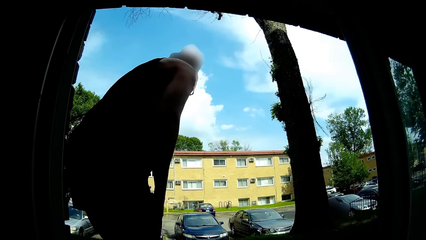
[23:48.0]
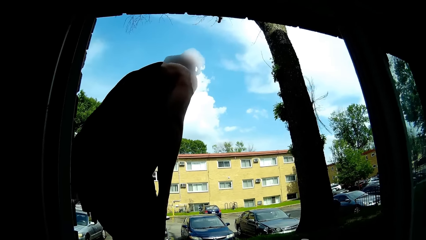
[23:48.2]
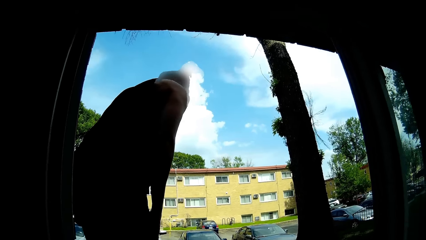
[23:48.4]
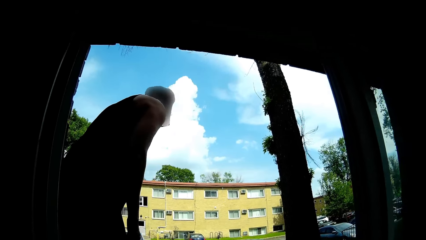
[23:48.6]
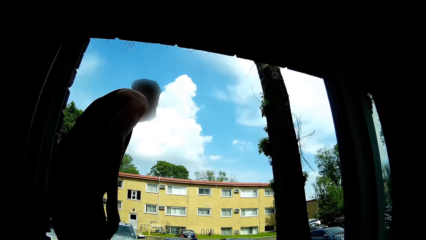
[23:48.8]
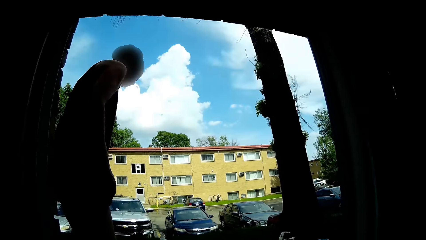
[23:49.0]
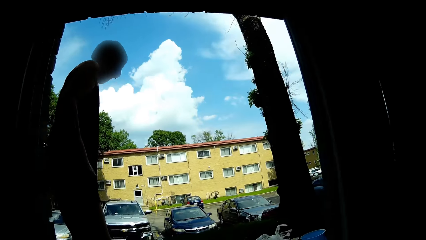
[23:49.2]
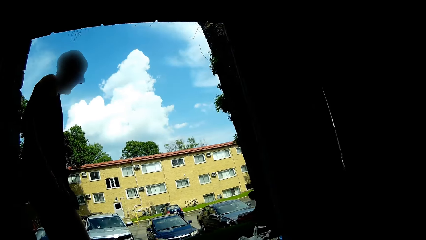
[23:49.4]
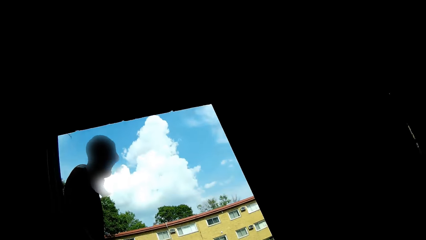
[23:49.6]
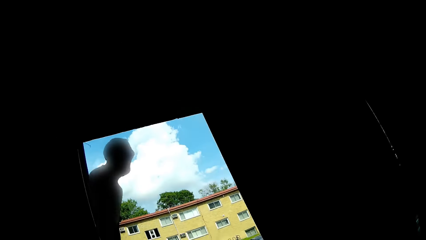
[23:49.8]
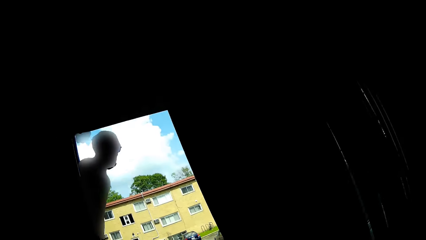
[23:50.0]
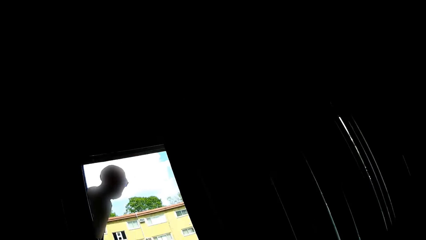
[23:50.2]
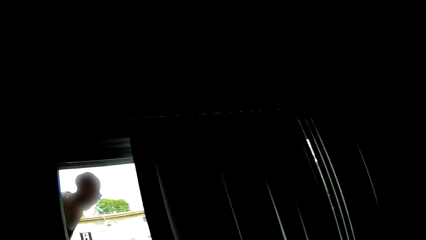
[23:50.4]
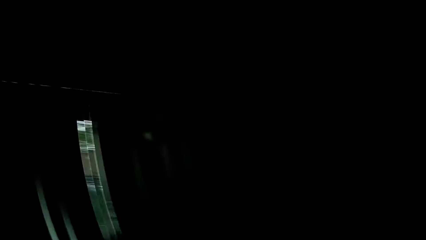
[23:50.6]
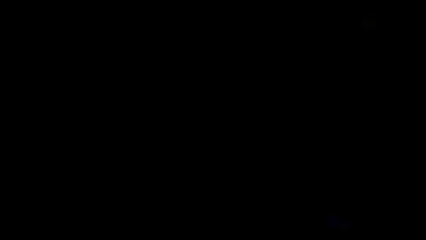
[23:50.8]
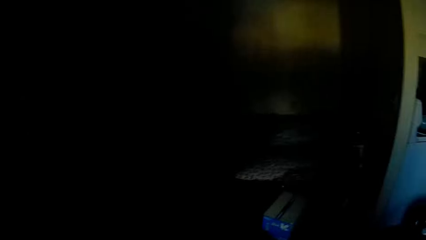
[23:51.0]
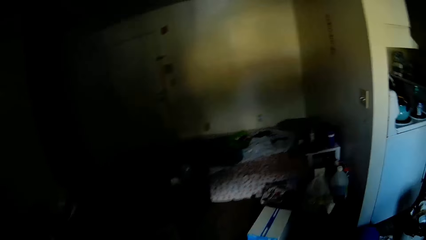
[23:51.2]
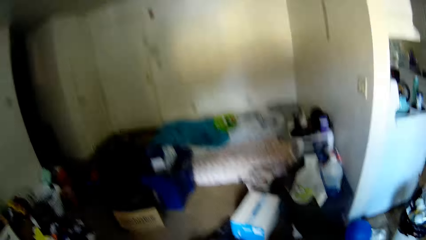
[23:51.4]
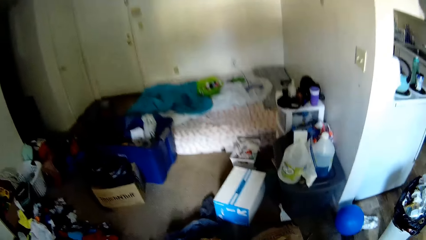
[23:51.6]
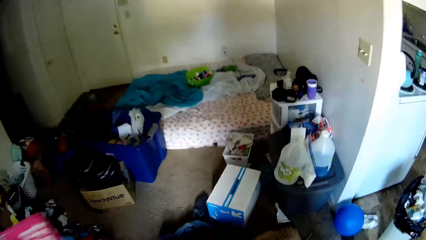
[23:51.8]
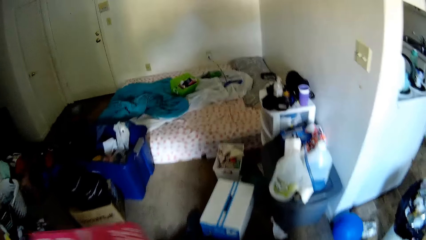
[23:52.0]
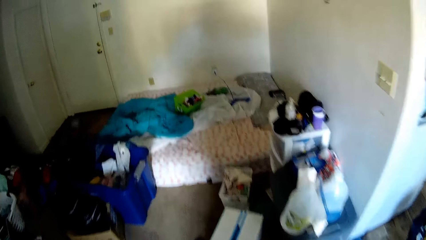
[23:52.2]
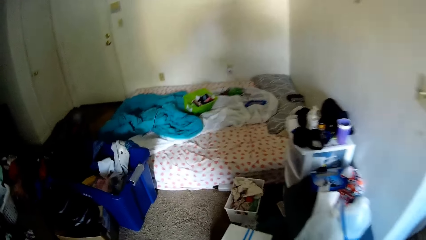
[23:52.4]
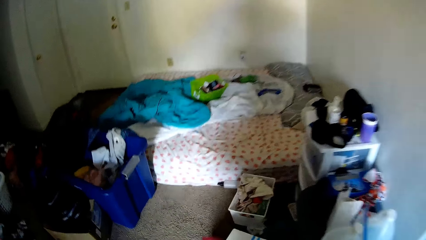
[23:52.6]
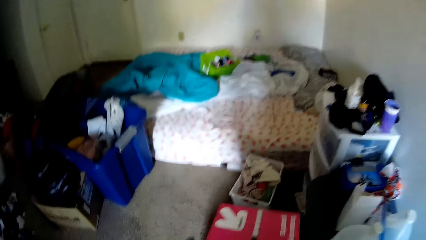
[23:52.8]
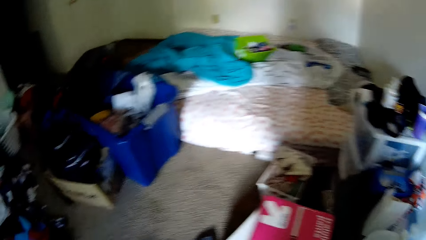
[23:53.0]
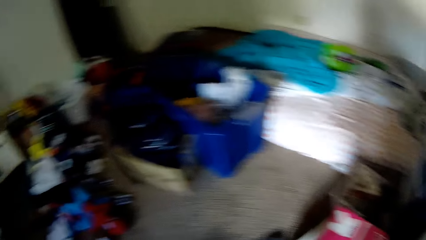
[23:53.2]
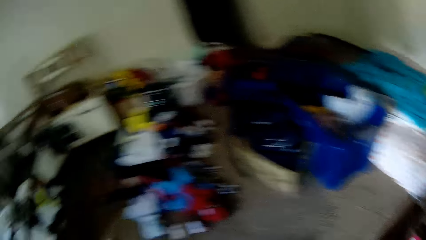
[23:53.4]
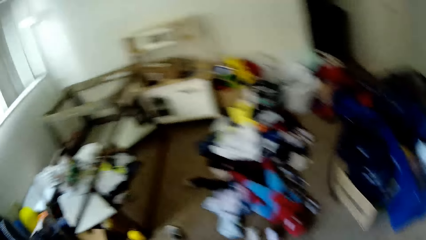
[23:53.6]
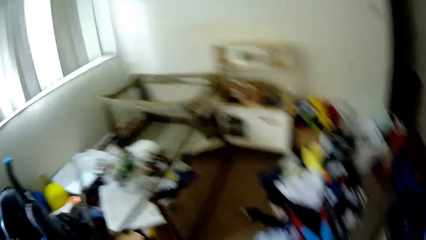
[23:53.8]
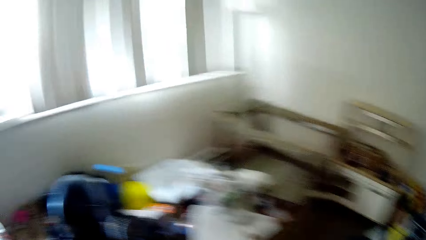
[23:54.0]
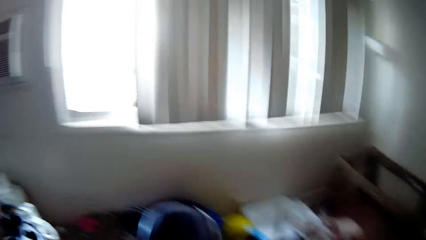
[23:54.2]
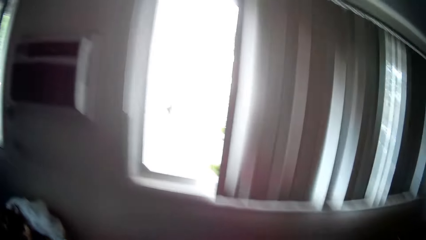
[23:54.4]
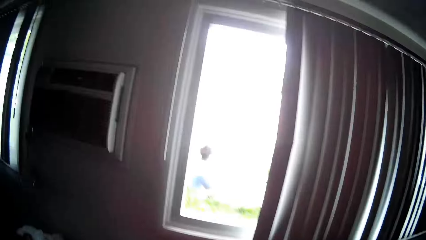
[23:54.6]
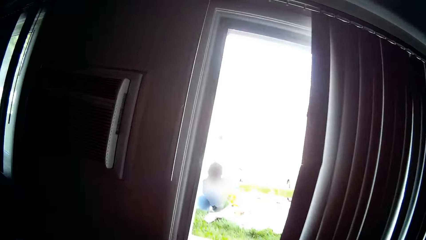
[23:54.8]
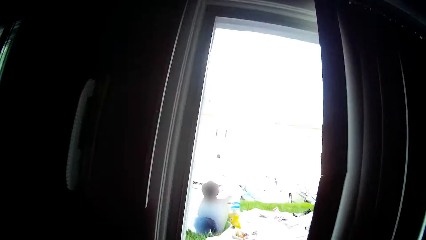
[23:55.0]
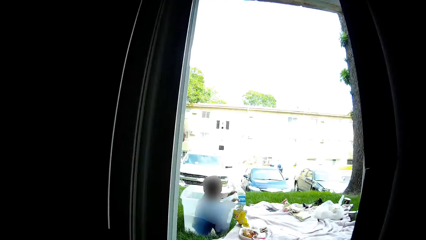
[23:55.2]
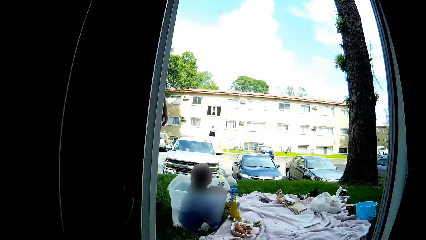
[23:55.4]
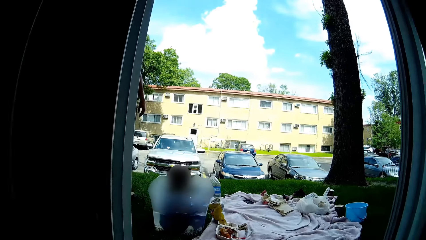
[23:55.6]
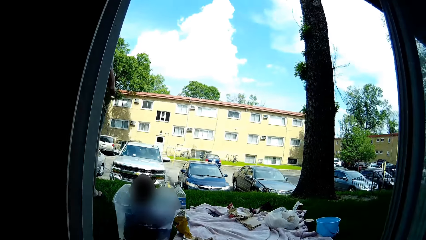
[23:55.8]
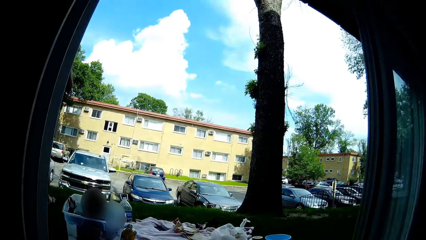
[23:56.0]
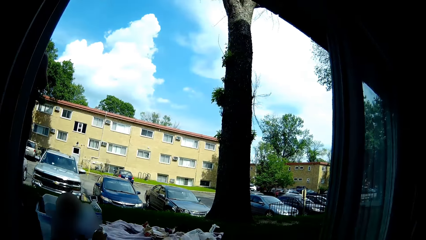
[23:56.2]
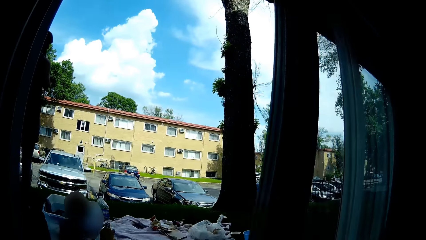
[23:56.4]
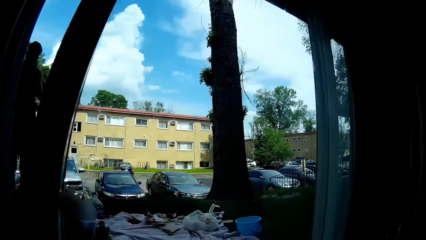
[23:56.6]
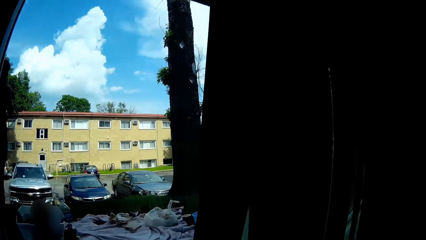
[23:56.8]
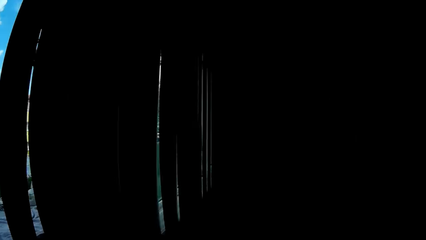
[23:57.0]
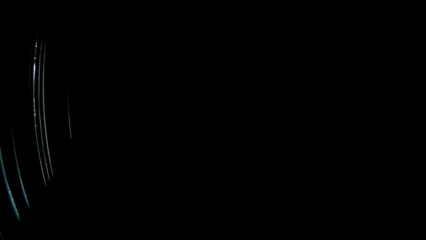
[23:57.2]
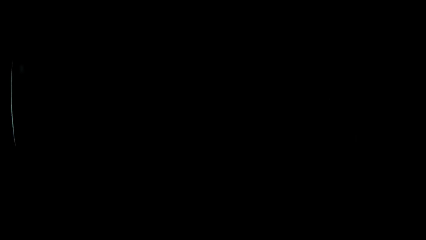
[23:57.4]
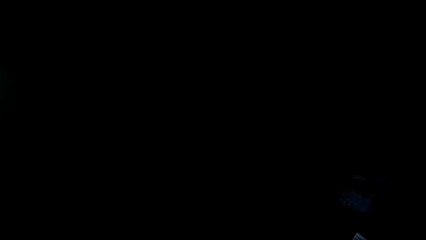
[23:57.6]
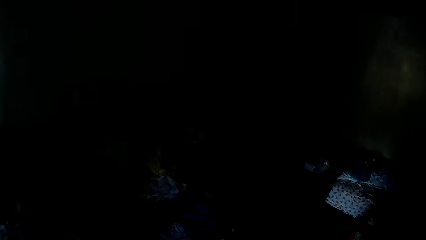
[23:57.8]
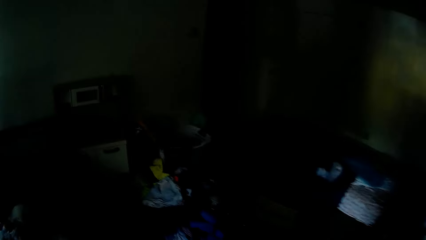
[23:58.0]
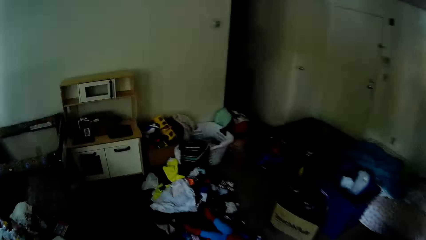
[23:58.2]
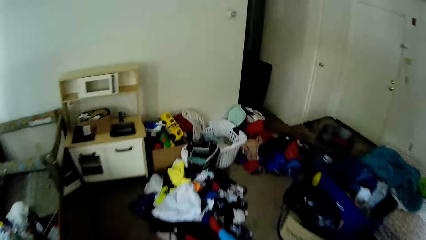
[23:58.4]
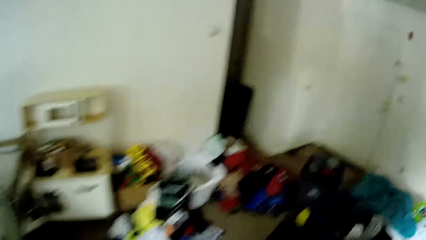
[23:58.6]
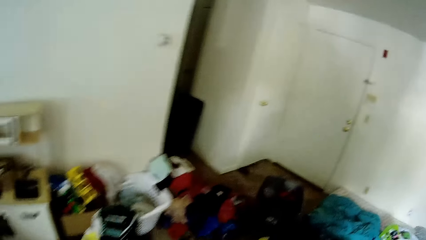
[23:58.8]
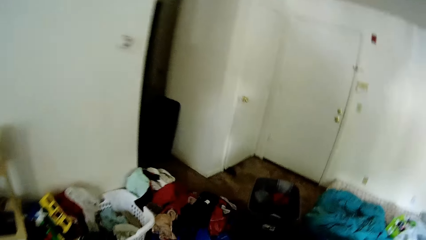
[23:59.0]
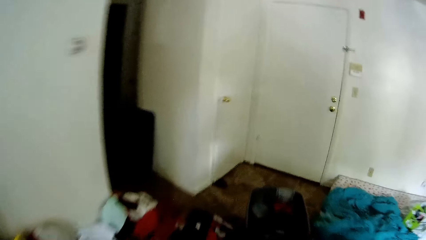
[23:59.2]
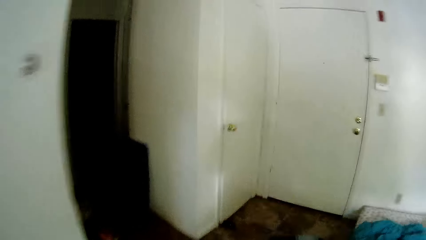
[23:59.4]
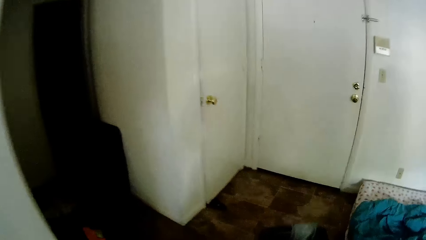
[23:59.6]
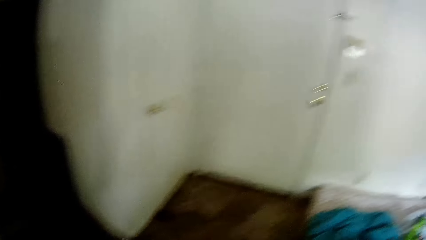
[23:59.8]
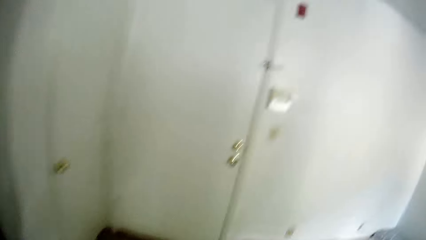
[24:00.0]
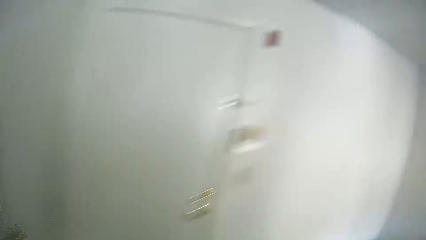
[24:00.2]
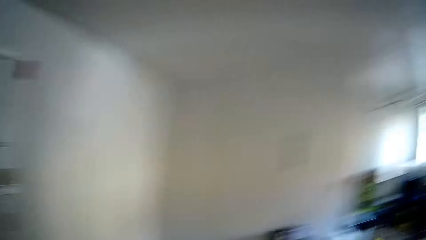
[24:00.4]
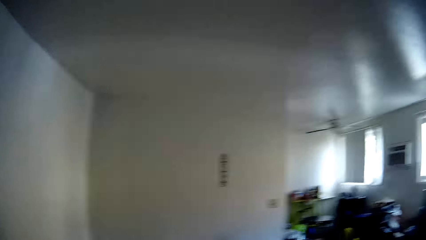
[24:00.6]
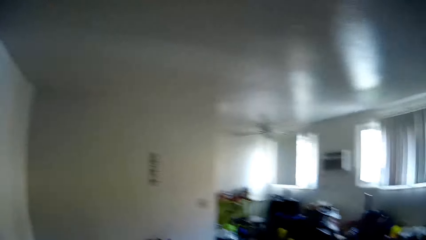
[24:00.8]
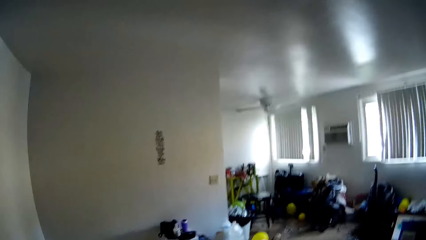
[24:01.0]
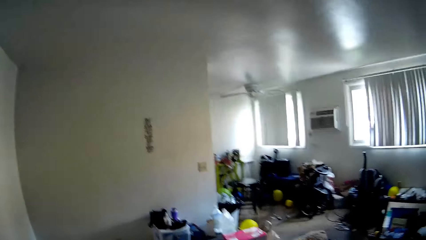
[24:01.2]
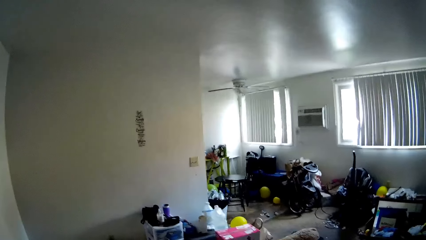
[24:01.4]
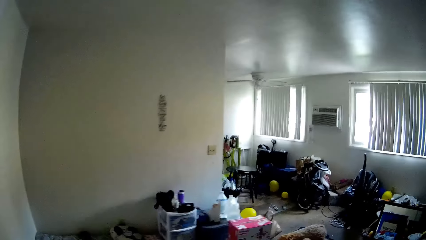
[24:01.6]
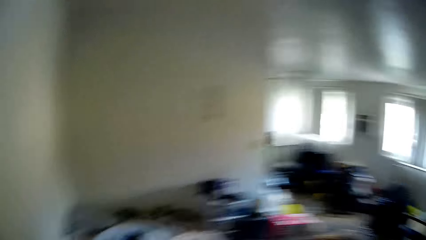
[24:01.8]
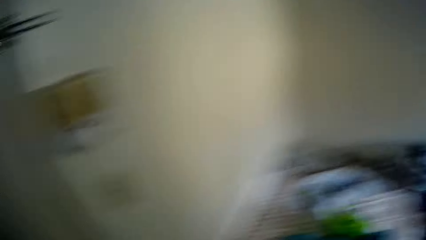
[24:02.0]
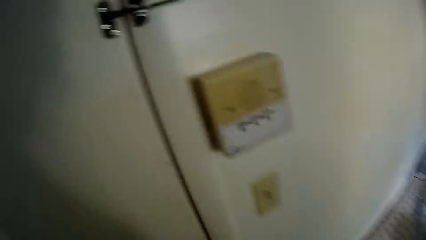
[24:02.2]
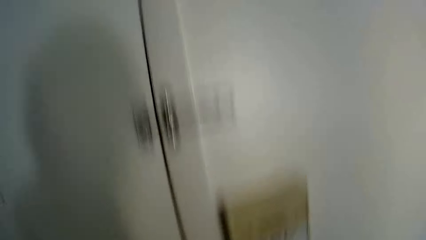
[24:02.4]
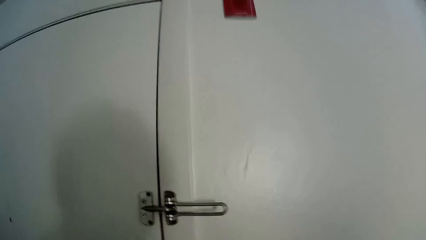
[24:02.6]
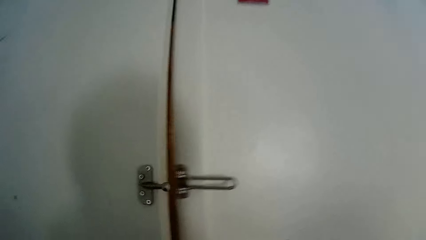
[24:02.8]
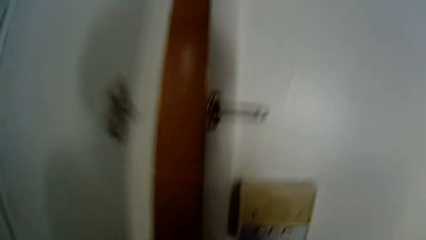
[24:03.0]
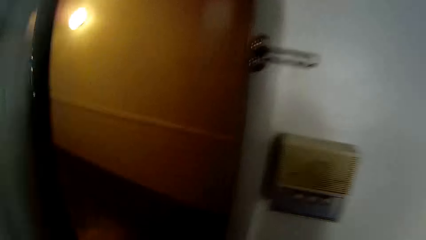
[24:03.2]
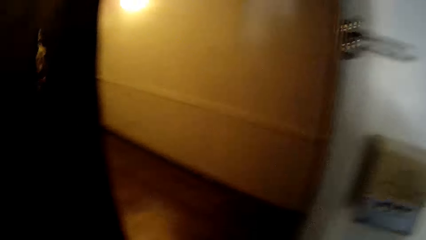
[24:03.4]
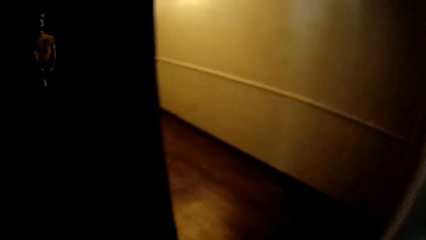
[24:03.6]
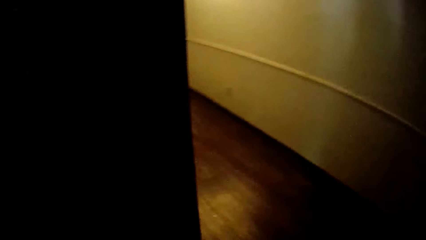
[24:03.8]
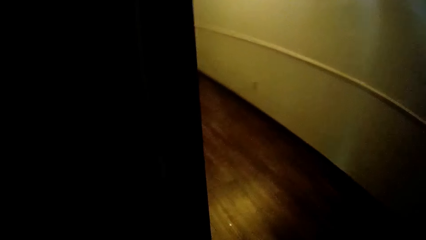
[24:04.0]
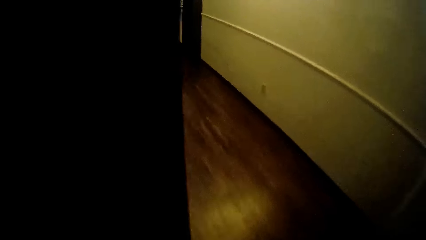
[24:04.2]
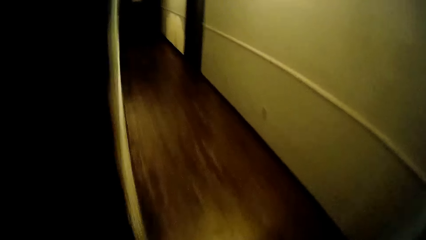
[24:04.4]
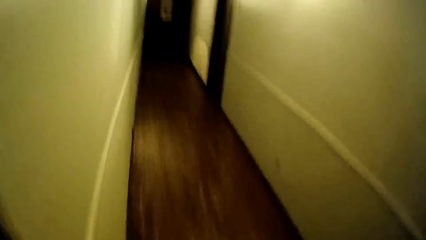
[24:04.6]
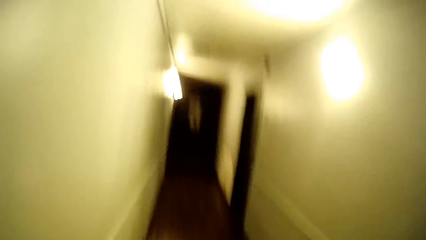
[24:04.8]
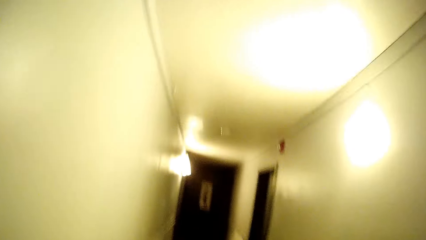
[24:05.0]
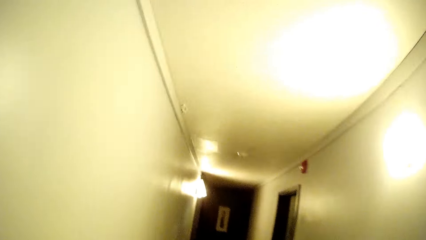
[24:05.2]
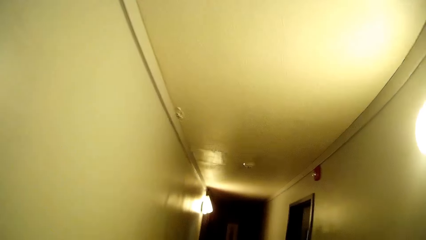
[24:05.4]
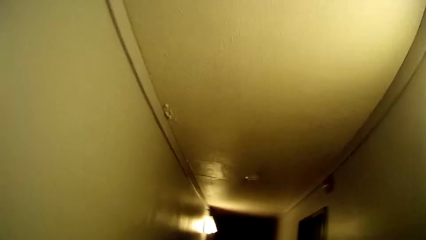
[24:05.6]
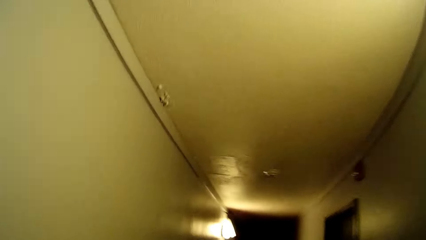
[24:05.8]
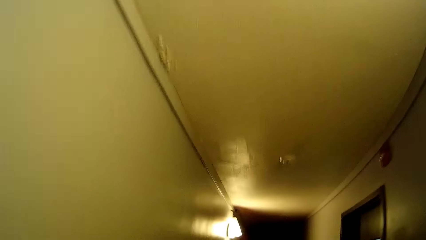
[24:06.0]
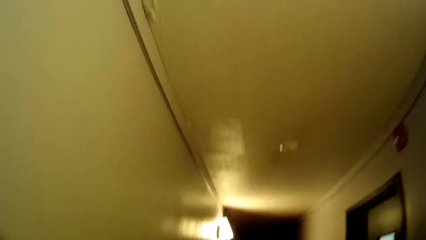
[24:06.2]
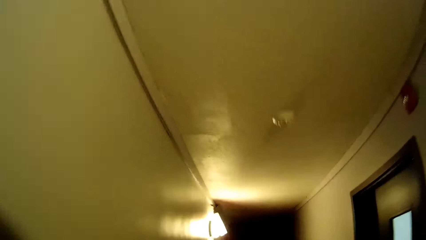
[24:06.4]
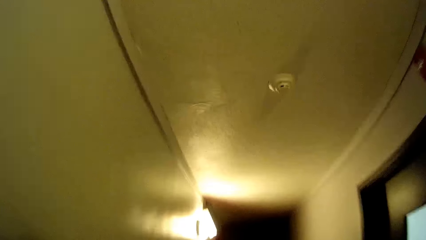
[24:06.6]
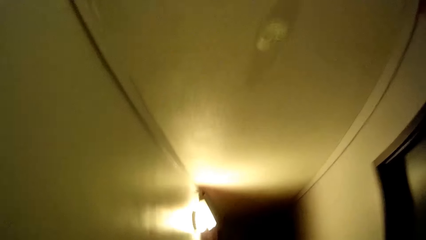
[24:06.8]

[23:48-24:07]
The camera wearer converses with a woman. She drops a box on the box with her left hand. She walks in the room. She slides a glass window with her left hand. She closes the door. She walks in the room. She opens the door with her left hand. She walks in the room.
